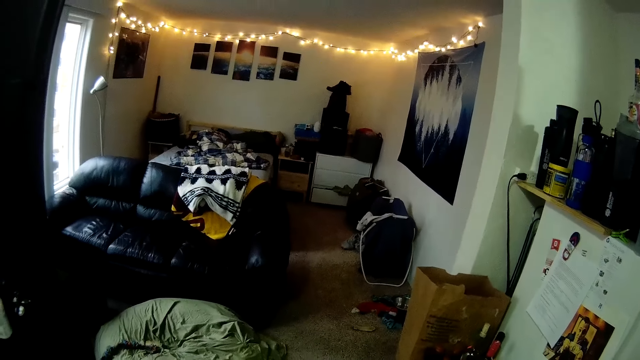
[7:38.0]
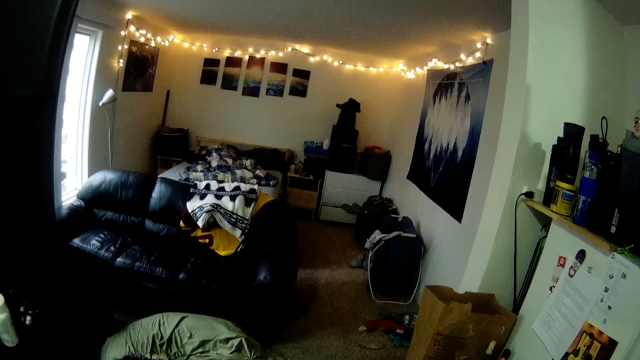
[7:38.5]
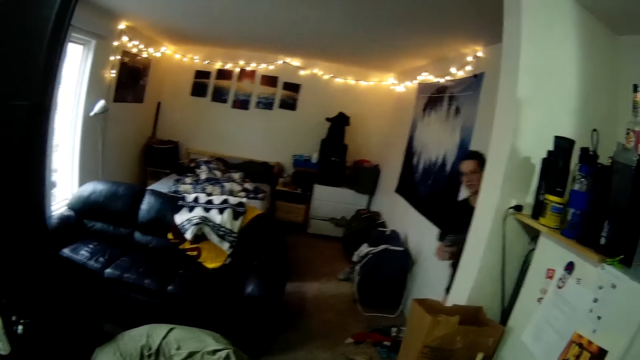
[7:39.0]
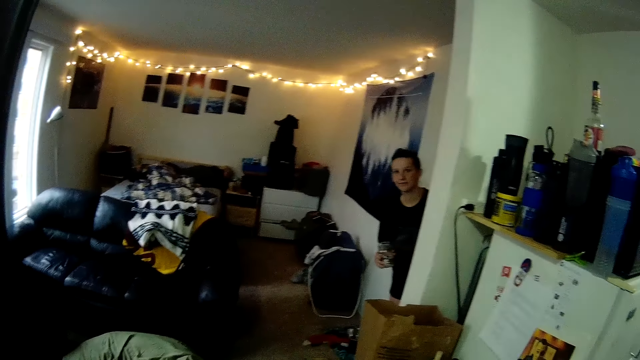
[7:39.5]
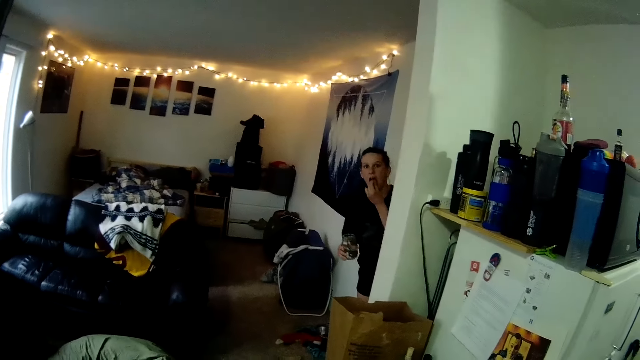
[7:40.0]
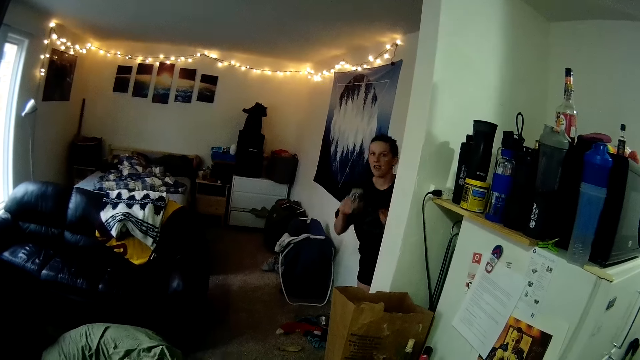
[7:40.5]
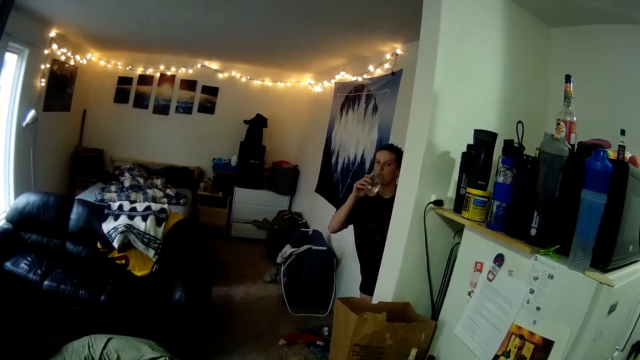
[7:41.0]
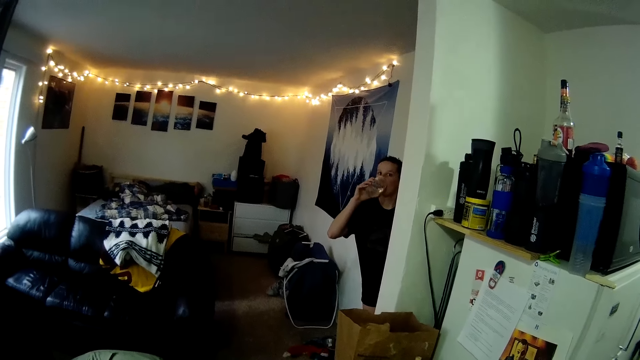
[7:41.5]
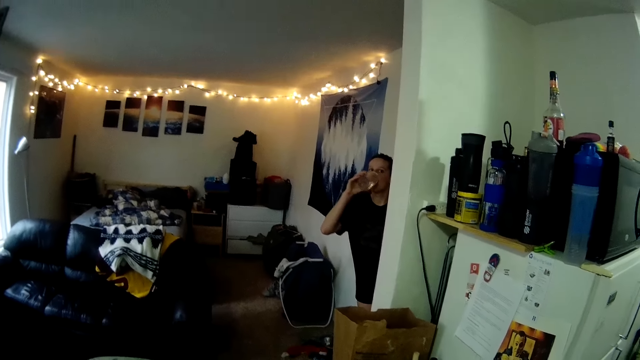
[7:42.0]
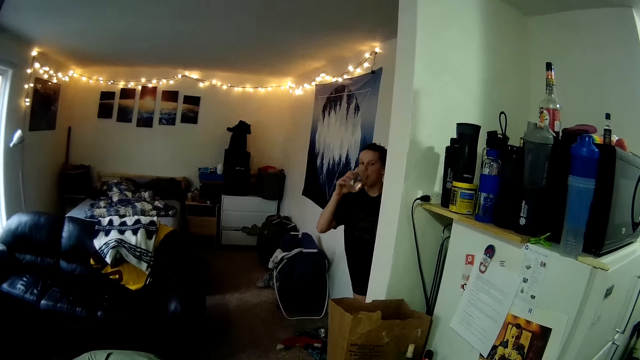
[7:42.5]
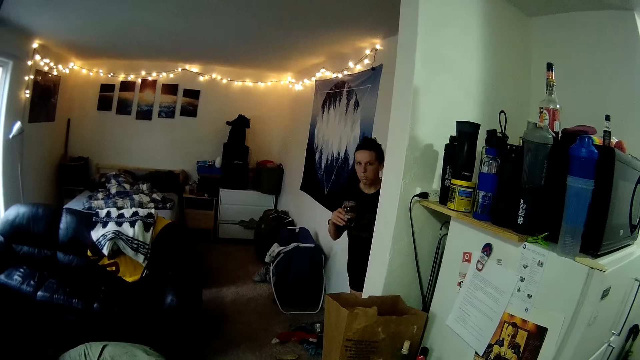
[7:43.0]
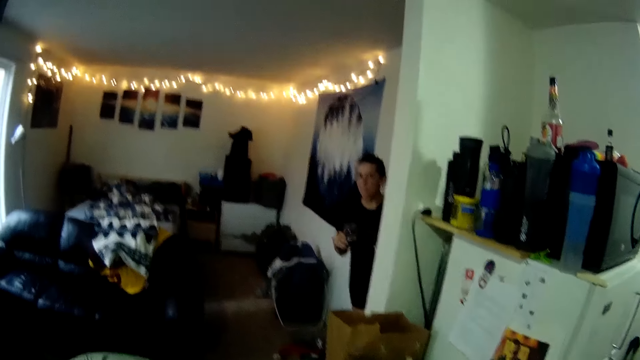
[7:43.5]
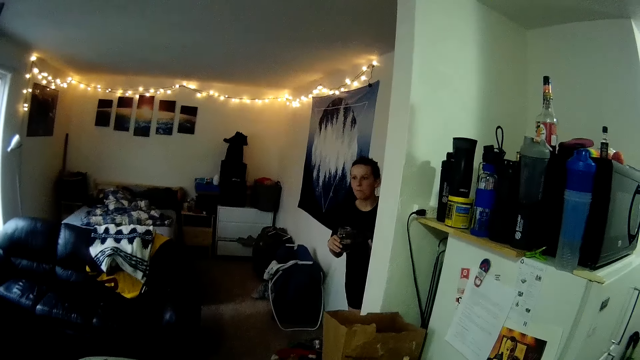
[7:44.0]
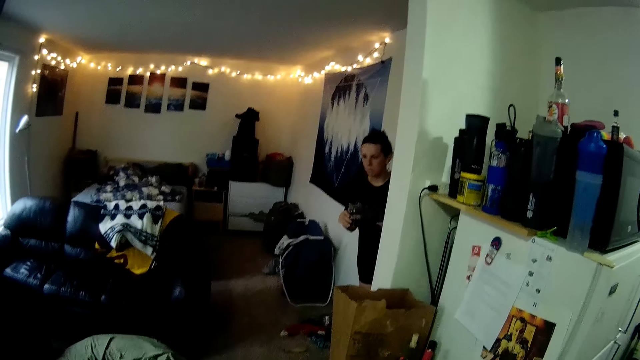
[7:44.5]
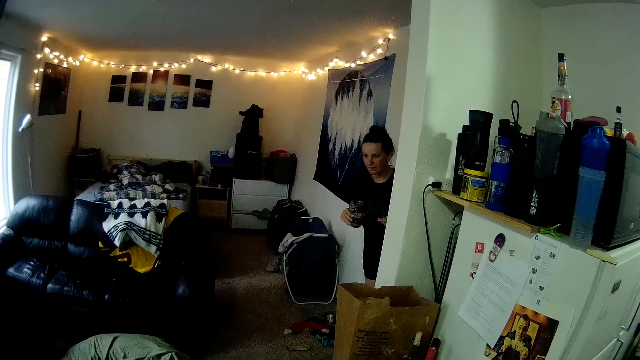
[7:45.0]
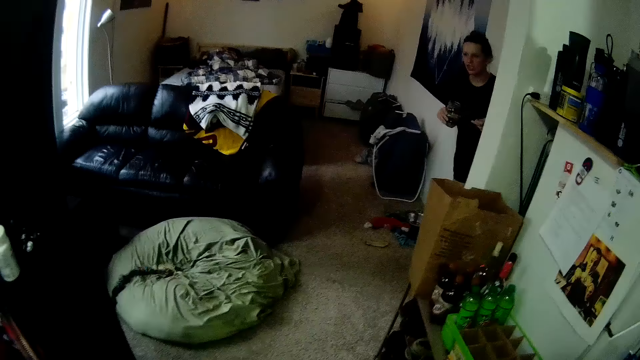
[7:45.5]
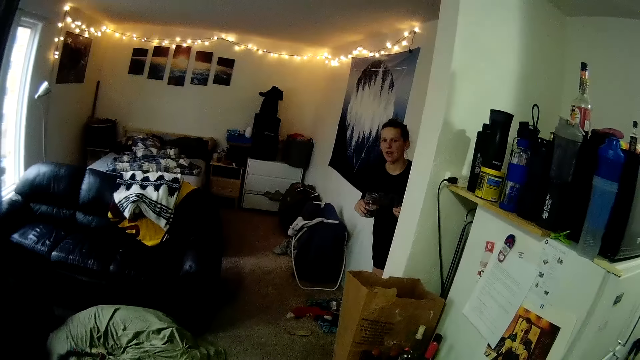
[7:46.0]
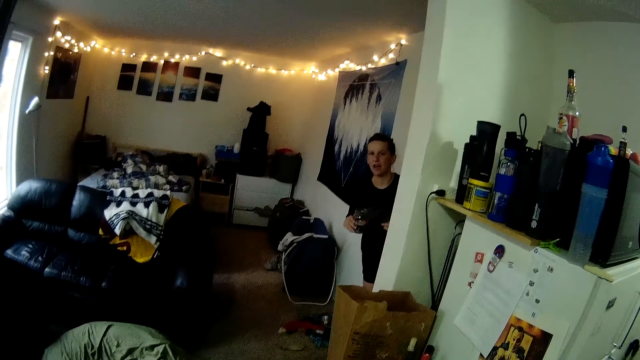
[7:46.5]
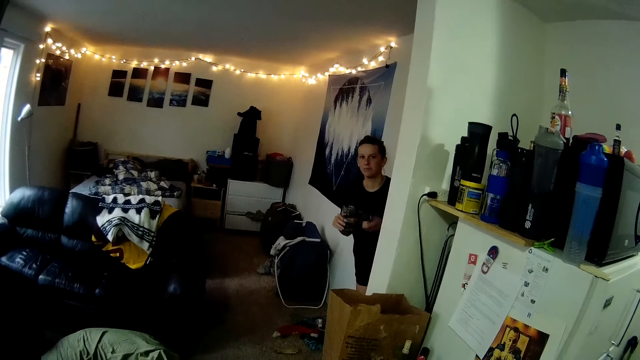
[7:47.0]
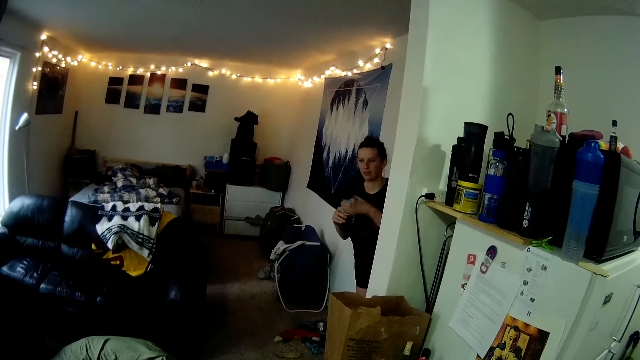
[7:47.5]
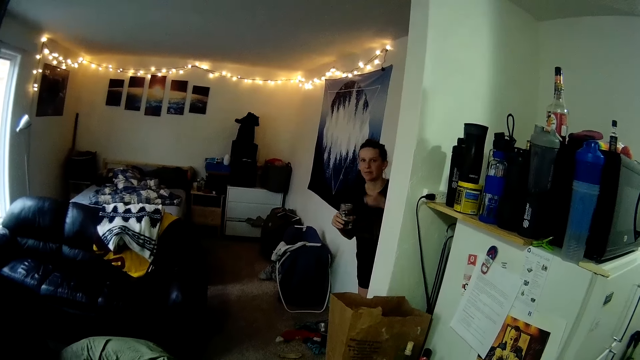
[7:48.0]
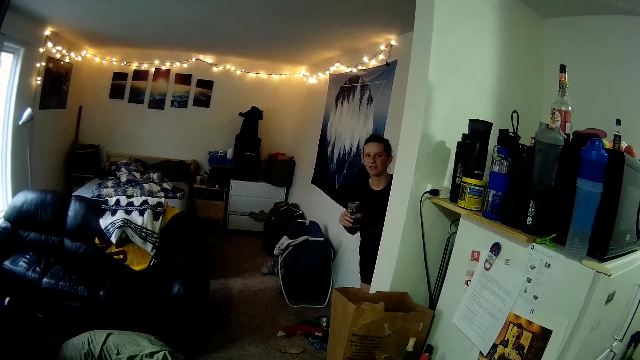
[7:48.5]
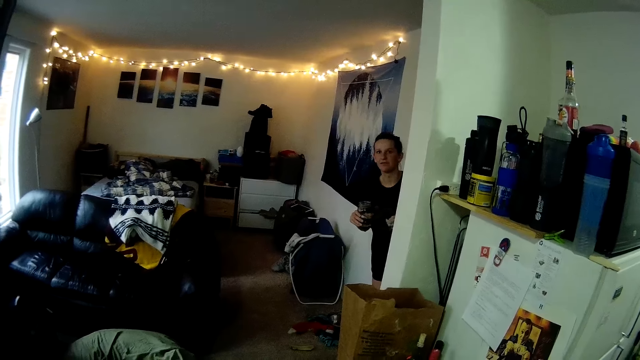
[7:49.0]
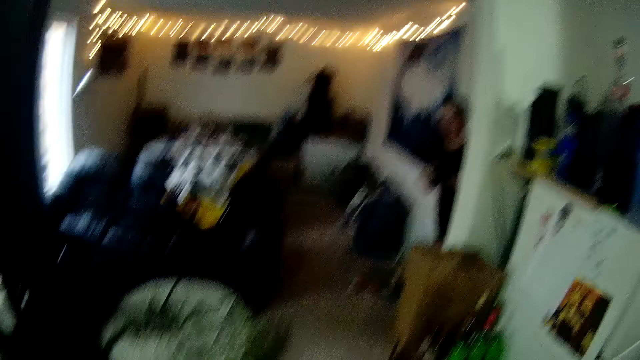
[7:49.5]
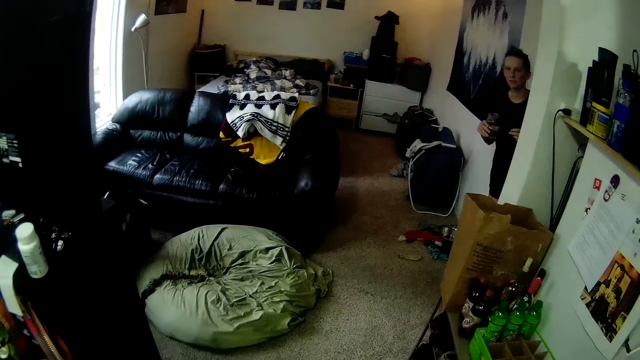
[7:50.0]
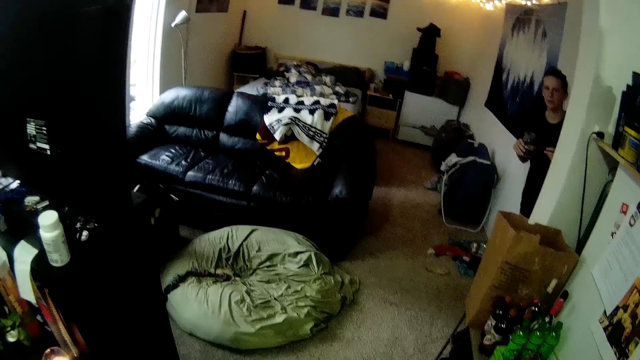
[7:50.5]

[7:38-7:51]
The woman swallows medicine. She puts her left hand in her mouth. She drinks water from the cup. She talks to the camera wearer.

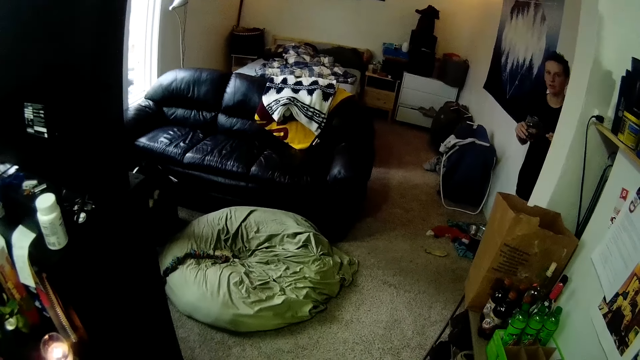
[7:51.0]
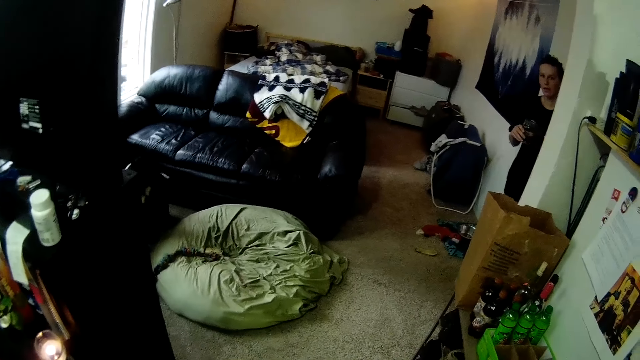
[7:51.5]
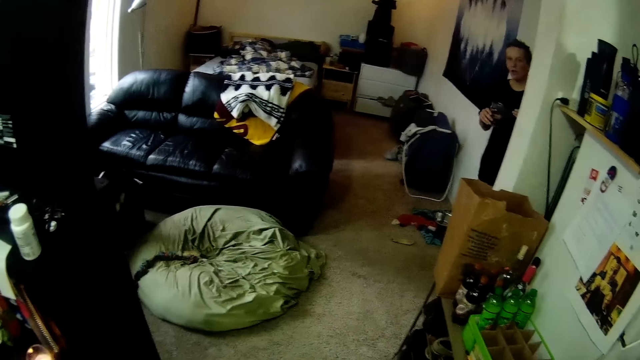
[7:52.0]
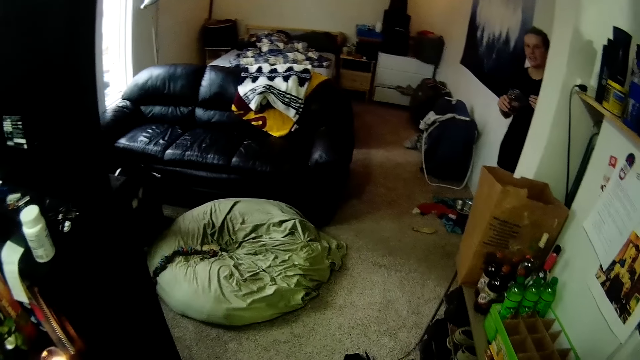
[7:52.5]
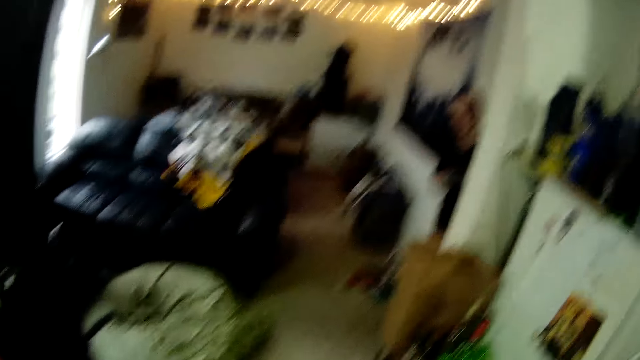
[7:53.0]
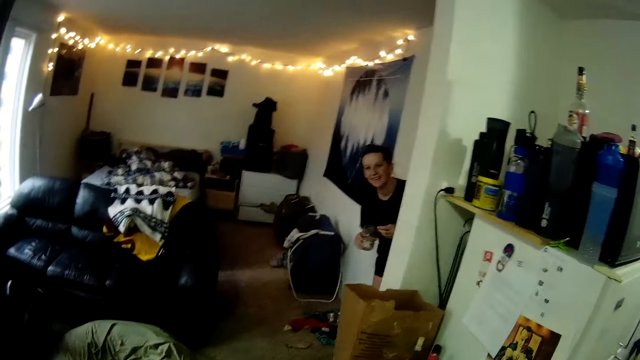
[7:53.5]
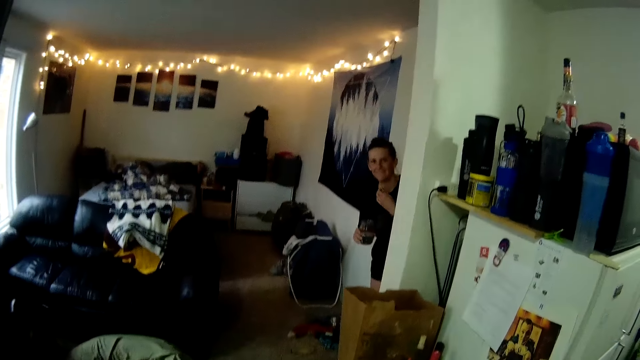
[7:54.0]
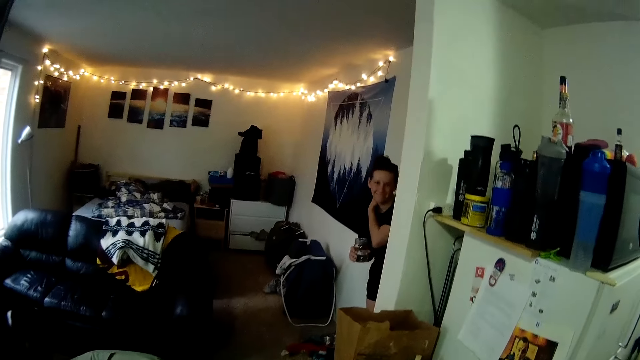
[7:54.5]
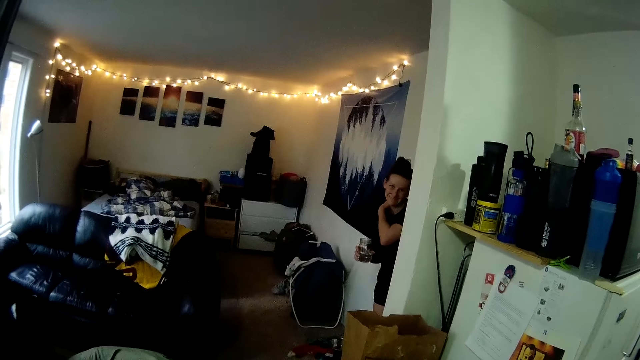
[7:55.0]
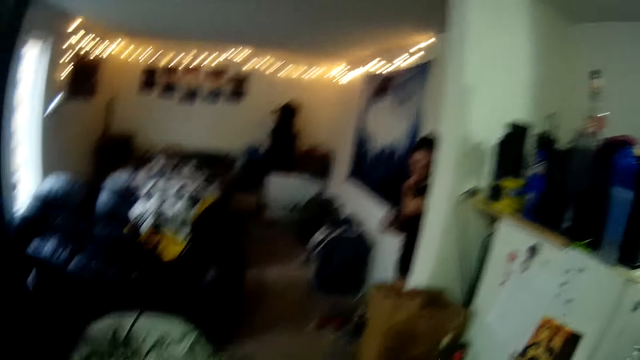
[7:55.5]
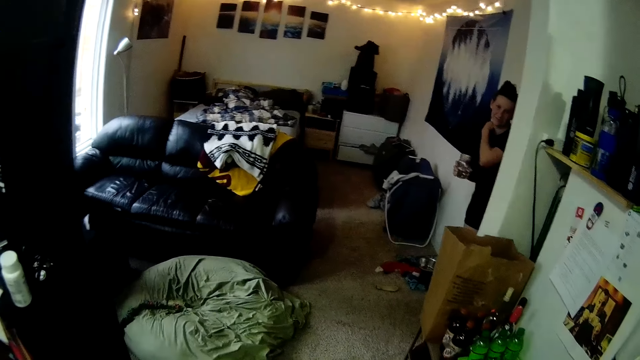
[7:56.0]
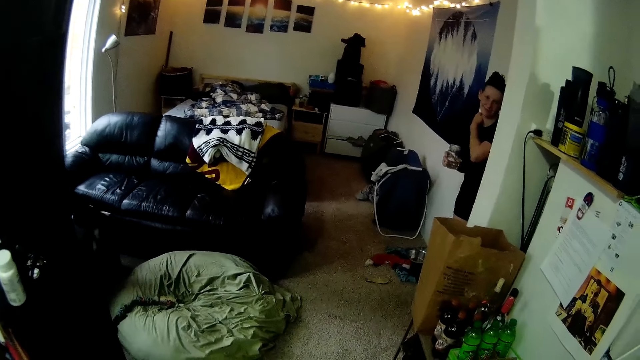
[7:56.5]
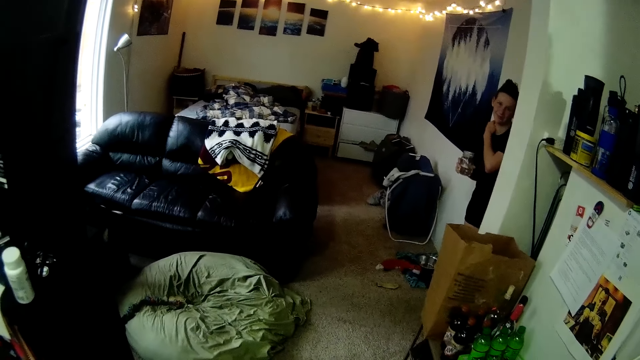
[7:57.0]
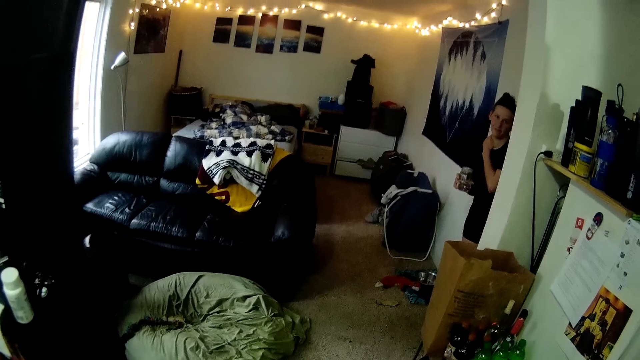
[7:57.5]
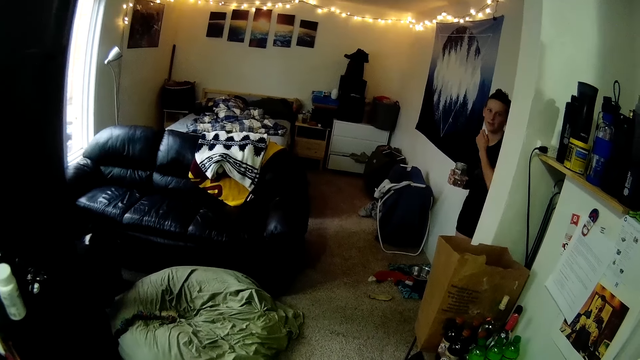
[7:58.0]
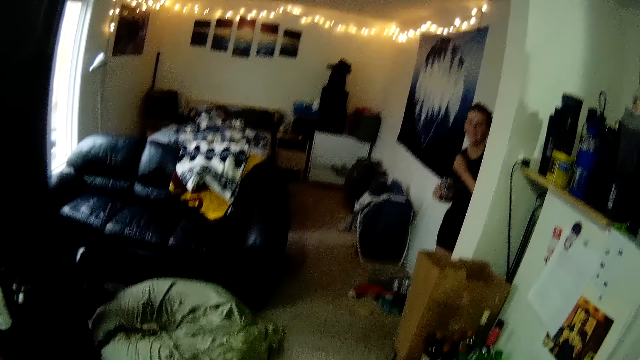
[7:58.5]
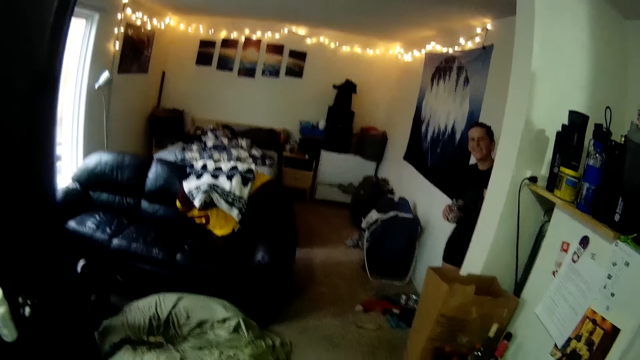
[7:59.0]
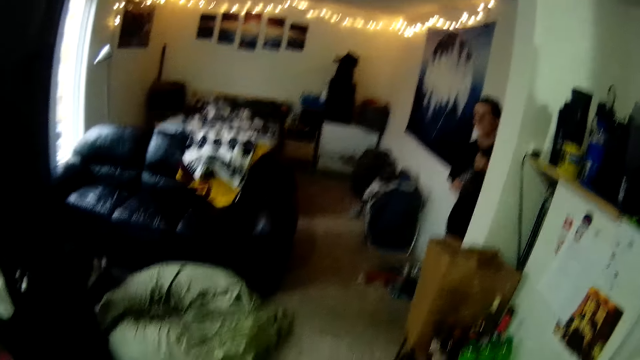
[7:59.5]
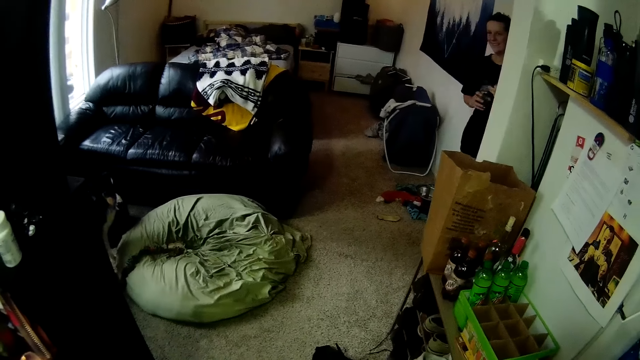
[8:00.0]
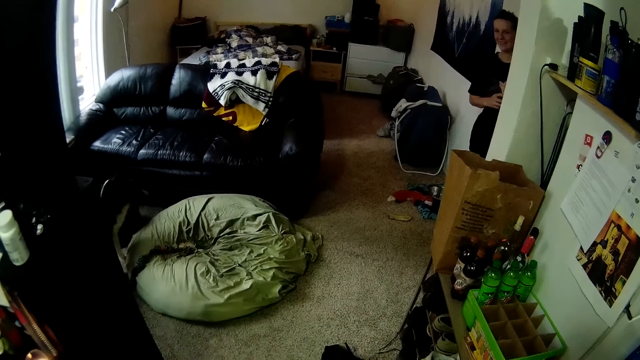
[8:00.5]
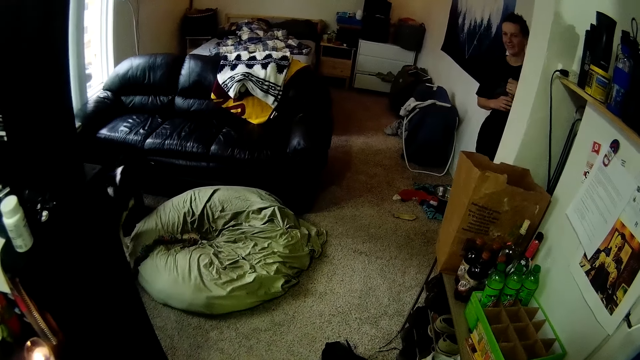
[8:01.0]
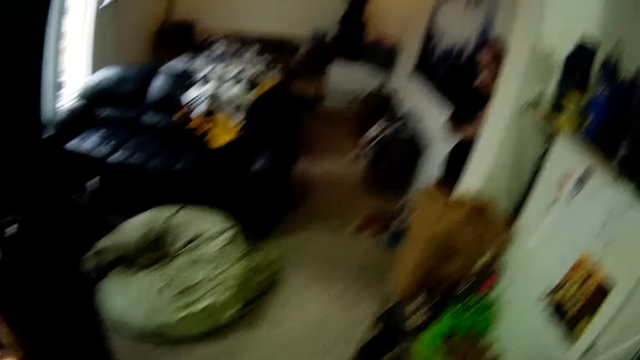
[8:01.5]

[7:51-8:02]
A person smiles at the camera wearer. The person touches their neck. The person smiles at the camera wearer.
